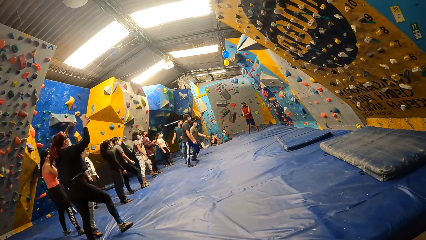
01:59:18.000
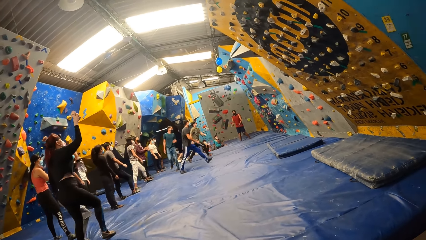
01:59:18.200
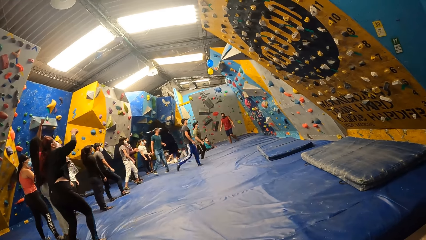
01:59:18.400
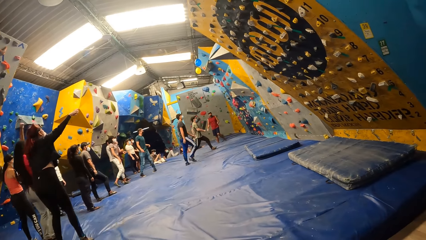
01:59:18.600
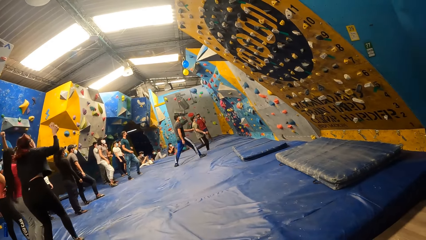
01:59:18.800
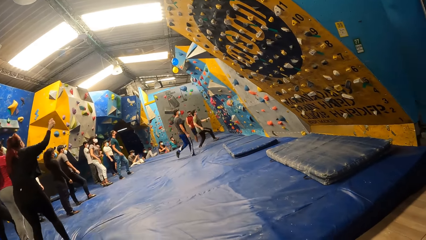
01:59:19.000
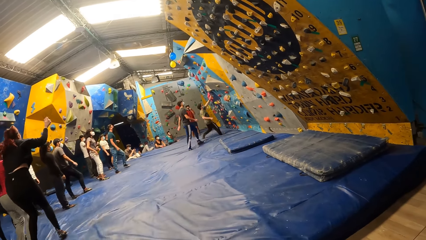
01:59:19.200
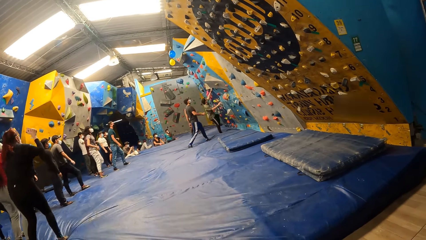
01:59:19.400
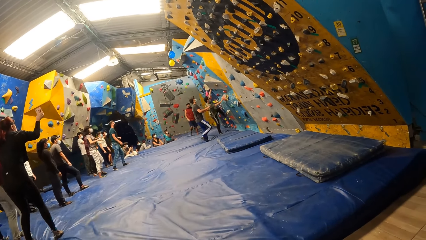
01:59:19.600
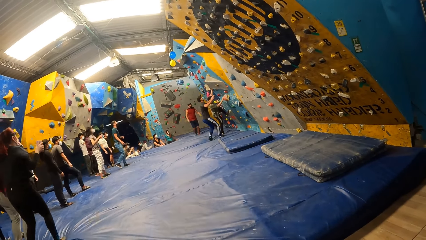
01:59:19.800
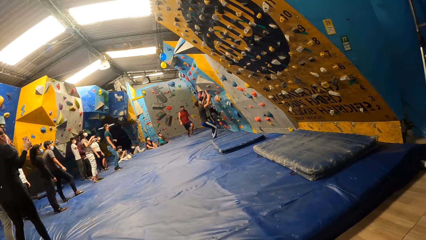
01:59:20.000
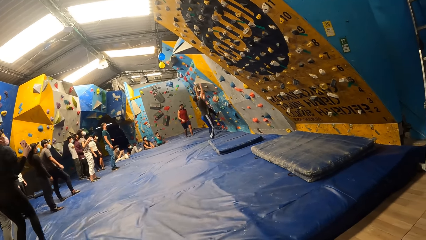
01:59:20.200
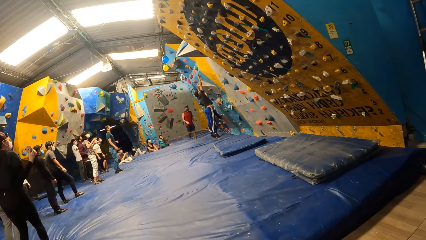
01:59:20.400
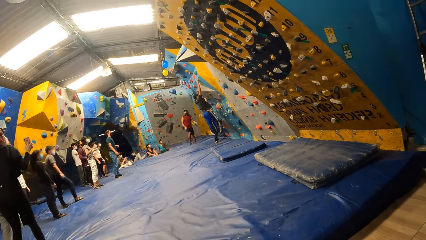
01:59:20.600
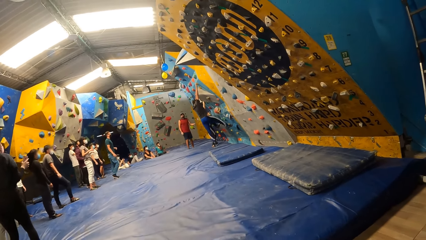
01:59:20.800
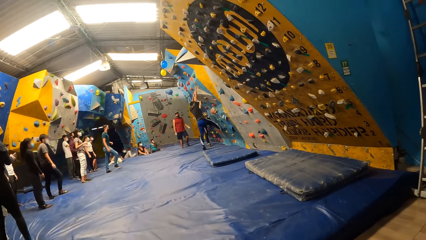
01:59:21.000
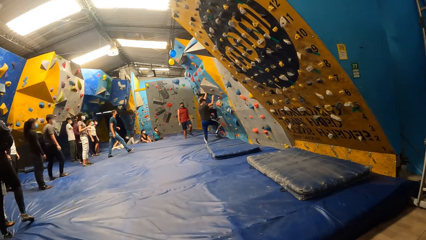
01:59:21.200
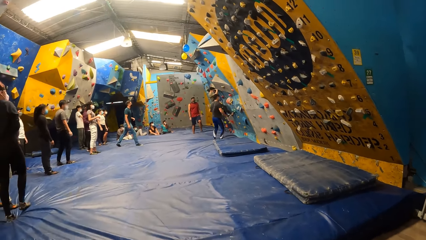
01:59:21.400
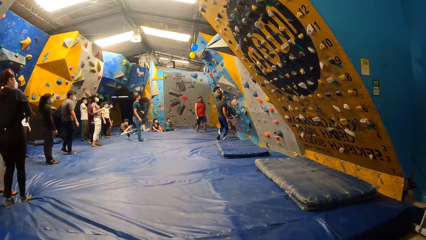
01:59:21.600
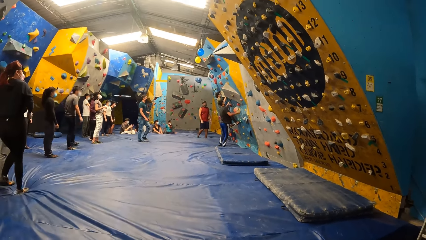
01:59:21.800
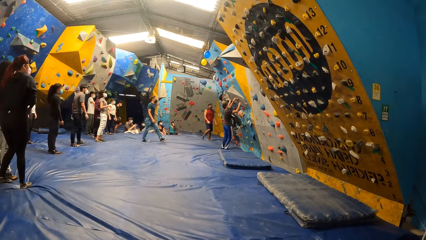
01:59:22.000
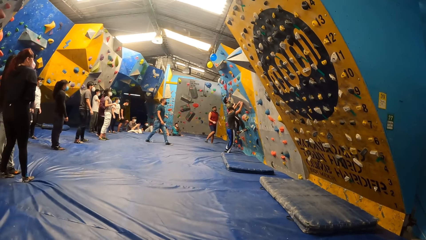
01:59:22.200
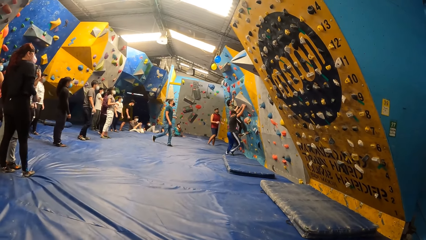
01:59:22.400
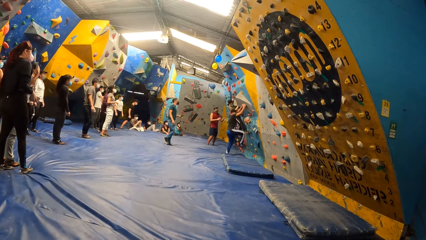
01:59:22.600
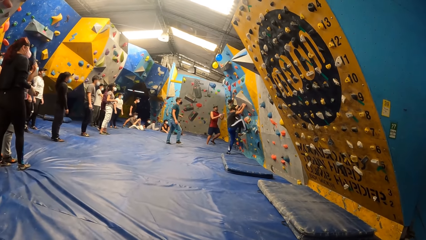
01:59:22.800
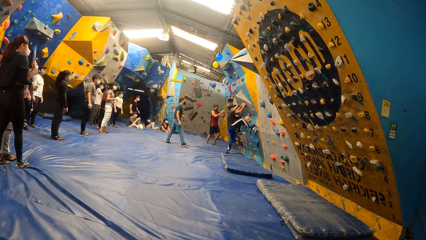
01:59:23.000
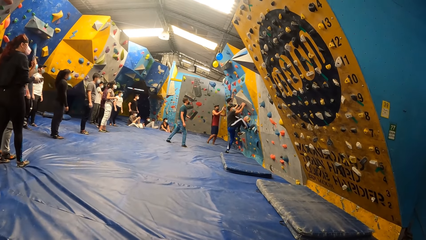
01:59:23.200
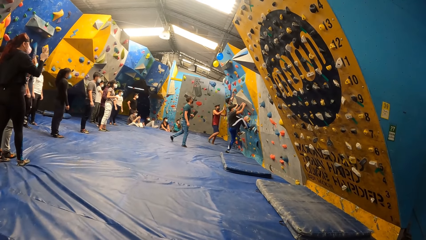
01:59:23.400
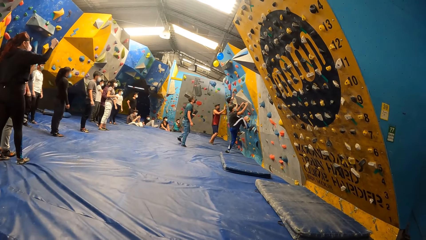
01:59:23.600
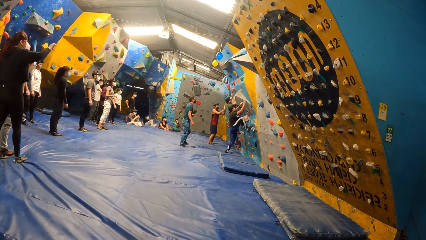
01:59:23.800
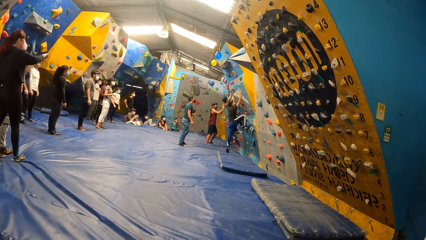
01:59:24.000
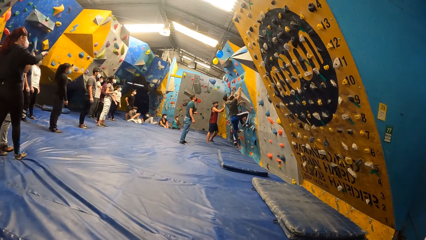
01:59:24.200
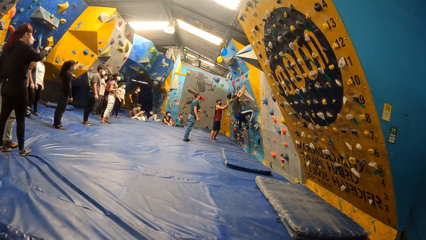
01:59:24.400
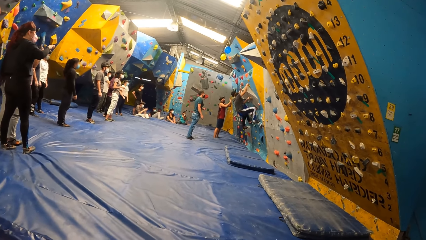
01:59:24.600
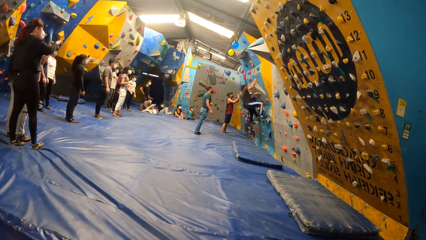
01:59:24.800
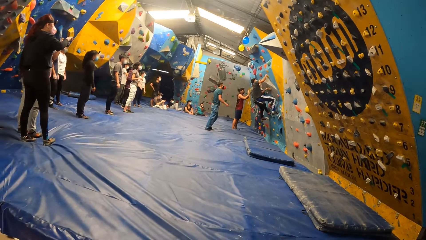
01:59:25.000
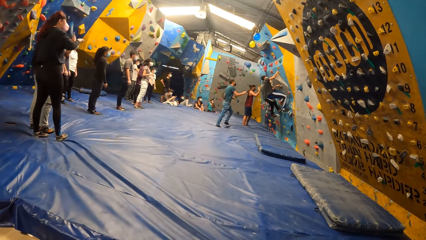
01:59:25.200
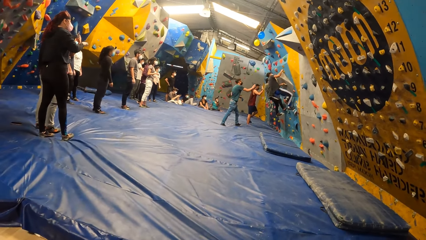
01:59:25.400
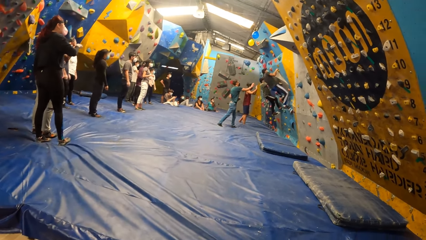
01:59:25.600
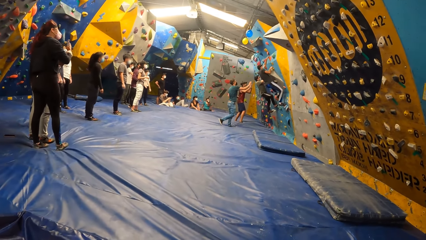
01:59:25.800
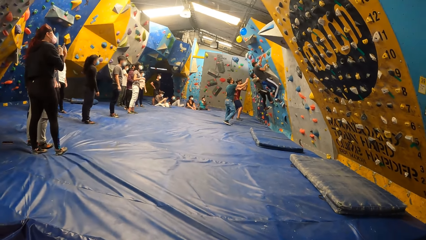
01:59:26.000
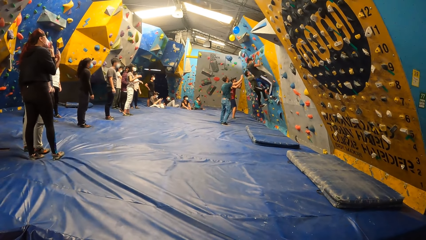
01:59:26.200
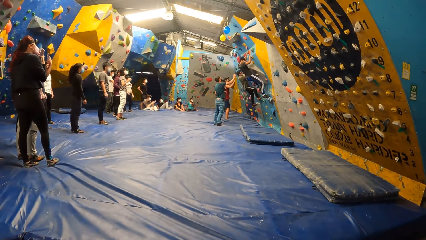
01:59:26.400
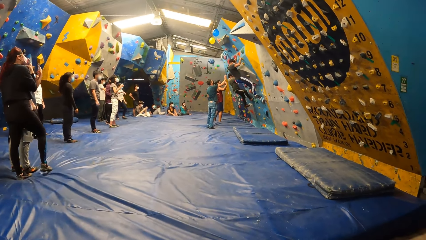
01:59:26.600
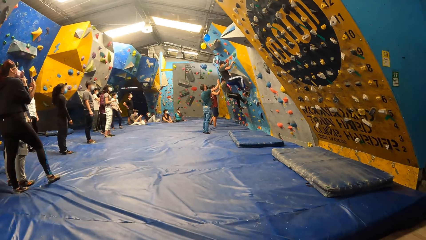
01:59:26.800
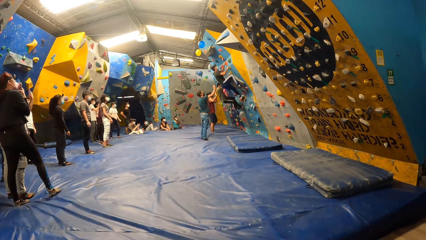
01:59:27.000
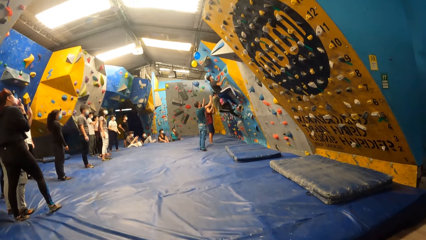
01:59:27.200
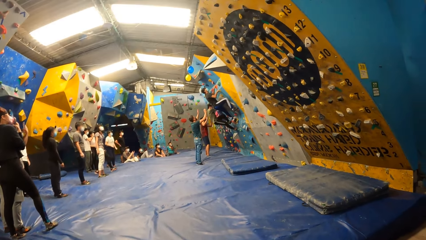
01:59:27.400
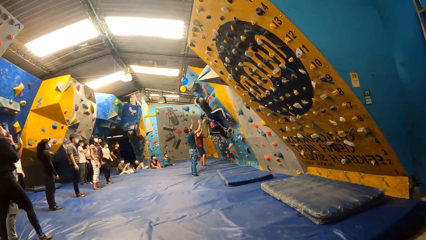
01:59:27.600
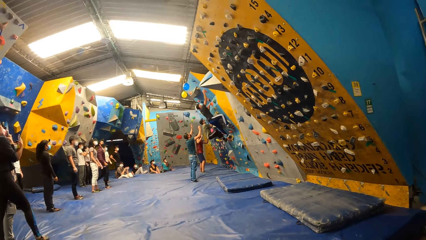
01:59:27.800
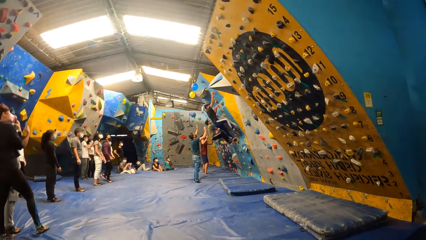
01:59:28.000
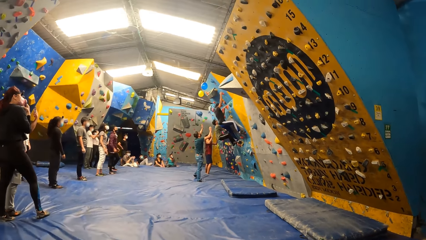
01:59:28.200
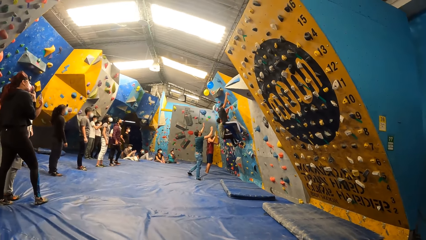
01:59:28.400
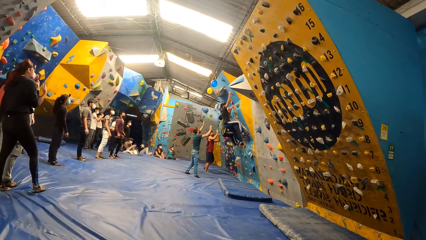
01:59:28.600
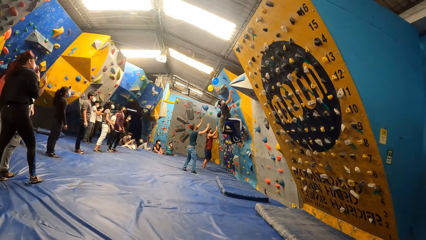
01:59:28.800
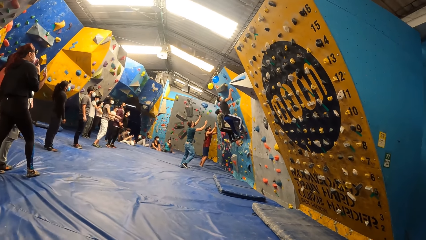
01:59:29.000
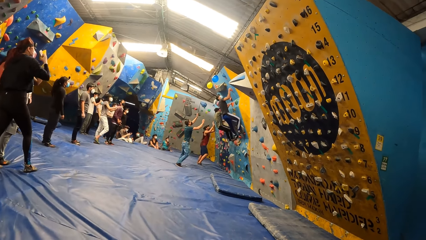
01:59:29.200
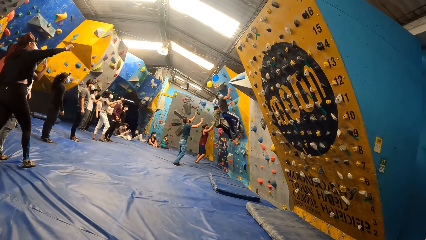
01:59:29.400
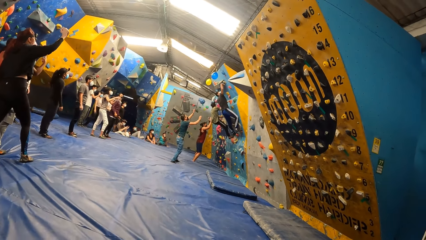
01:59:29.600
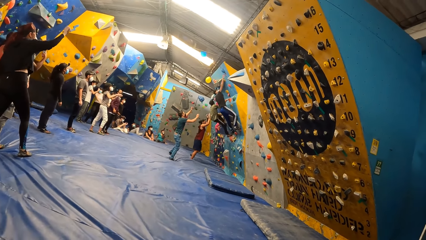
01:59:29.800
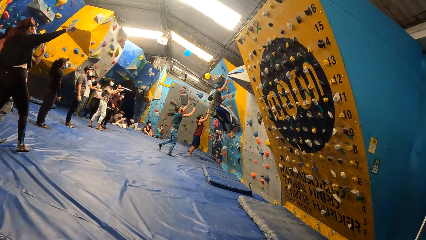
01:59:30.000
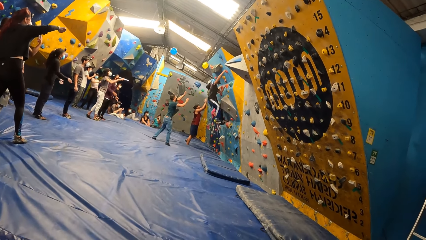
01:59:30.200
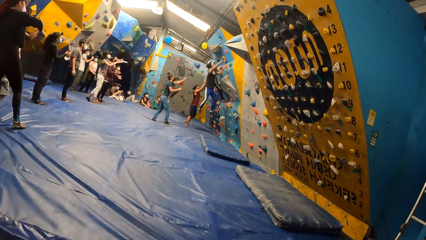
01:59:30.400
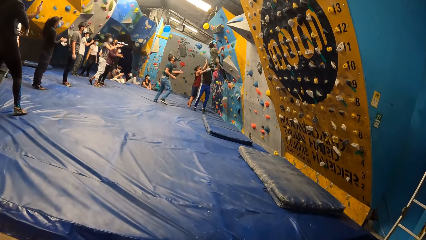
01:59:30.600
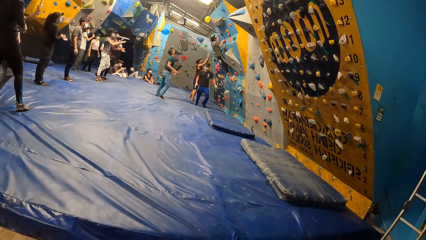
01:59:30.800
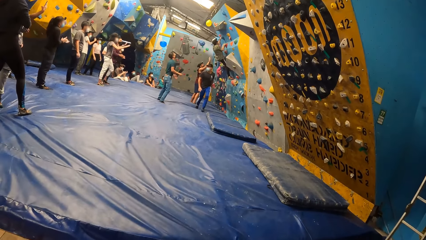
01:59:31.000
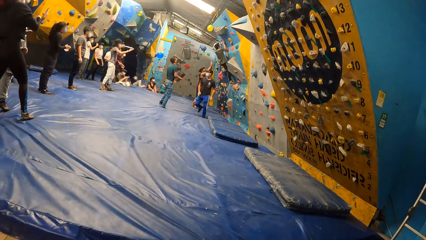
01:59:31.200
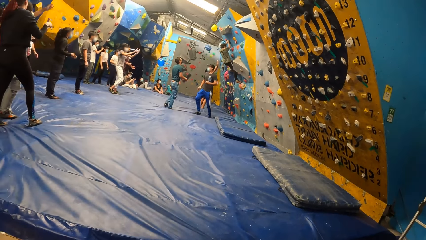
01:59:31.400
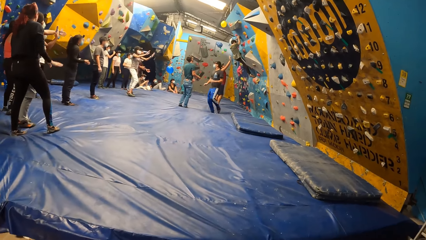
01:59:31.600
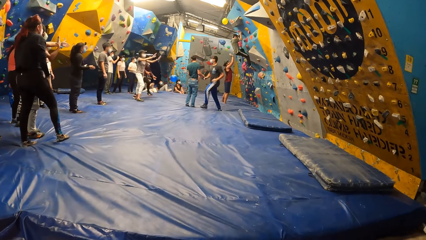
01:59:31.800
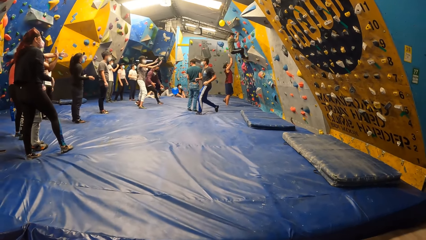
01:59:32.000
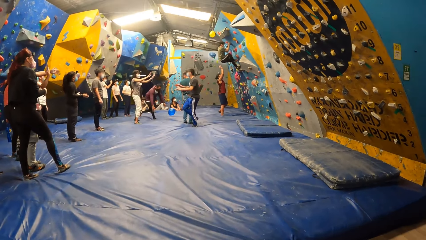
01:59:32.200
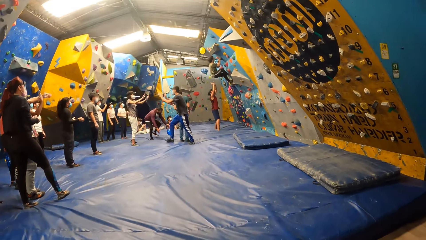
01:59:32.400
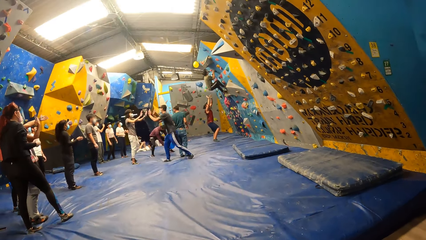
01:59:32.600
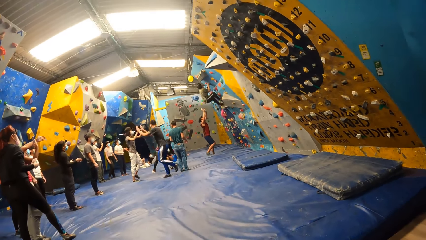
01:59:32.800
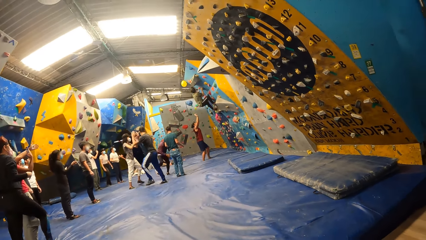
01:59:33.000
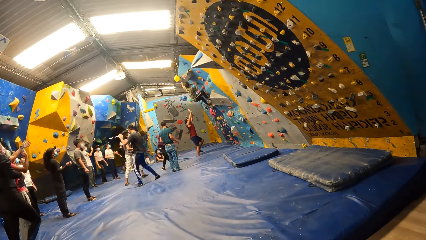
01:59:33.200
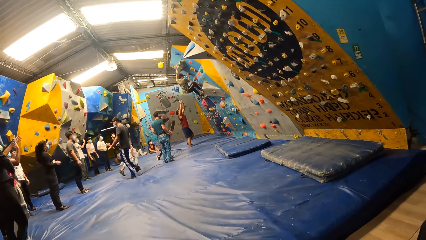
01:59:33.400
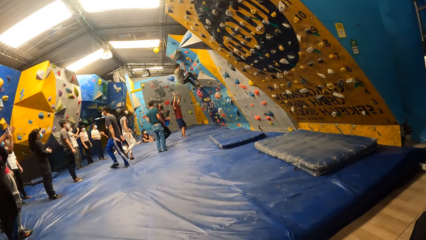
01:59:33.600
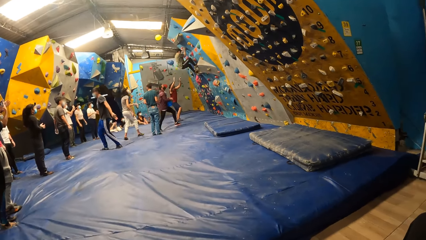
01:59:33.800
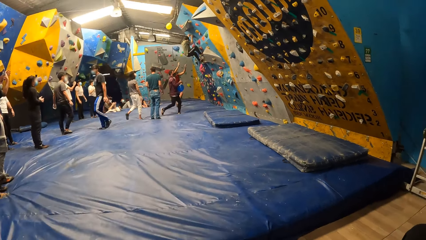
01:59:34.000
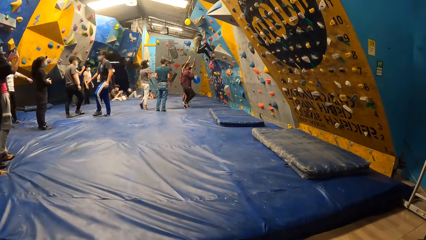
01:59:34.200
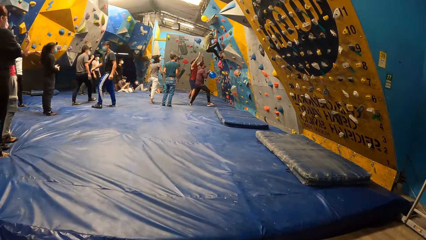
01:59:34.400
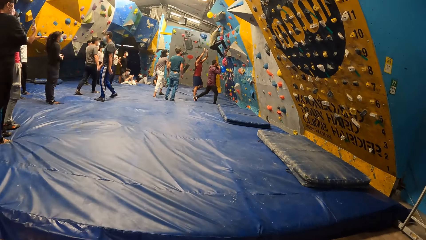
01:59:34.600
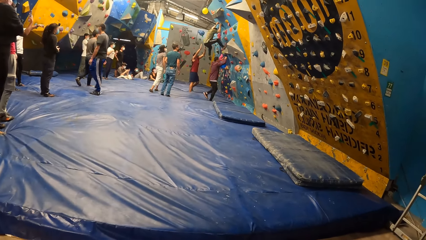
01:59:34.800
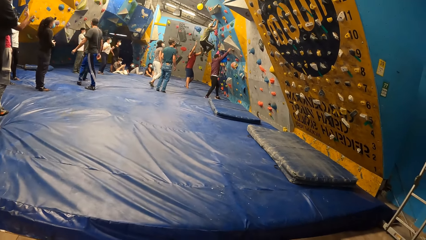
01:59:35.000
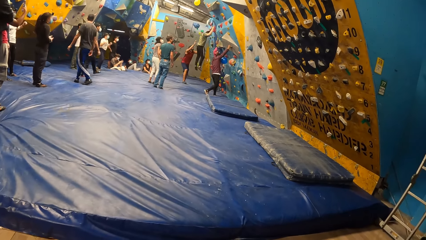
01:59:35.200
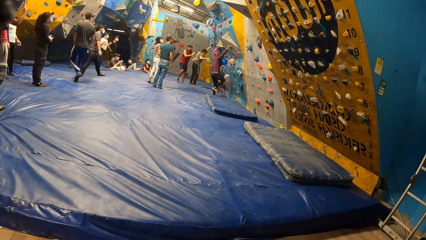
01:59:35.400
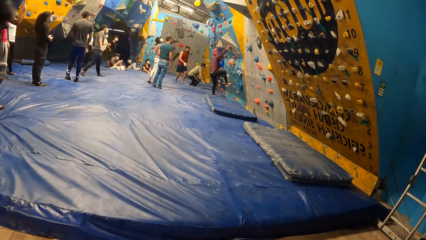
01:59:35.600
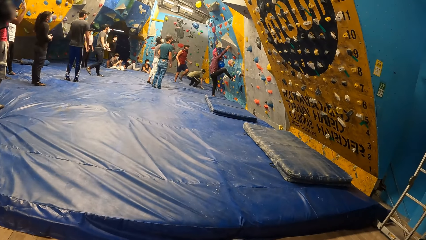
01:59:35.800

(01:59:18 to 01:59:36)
A man dances around a room. Another man climbs on a wall. A third man climbs on the wall. The camera wearer looks around the room. The first man climbs on the wall. A lady lifts up her hand. The second man jumps from the wall. Another lady walks around the room.
